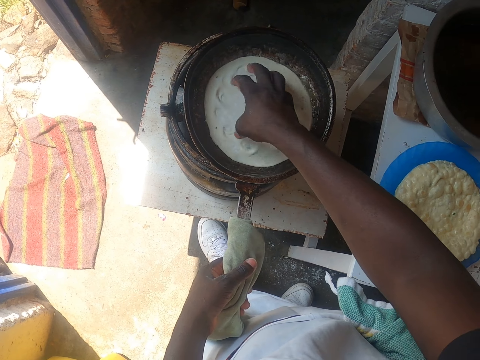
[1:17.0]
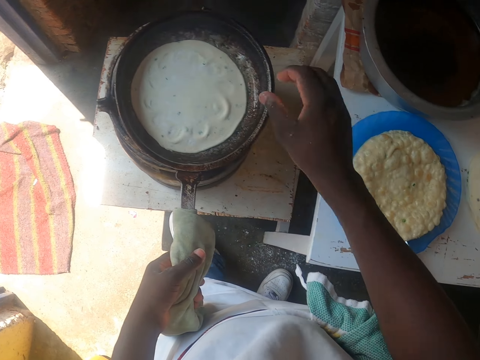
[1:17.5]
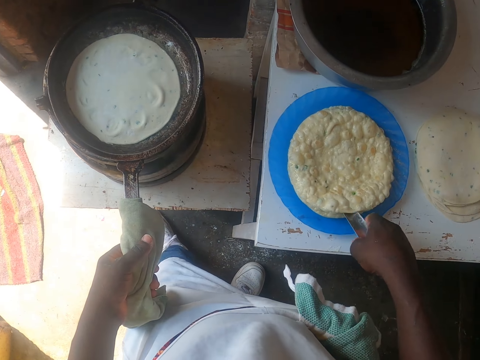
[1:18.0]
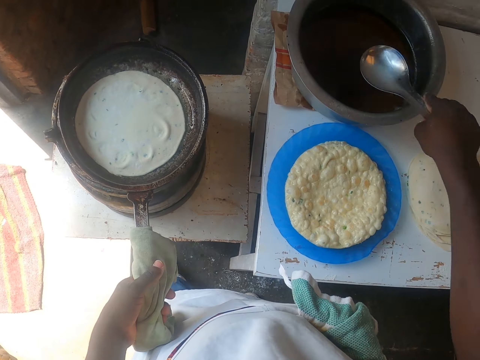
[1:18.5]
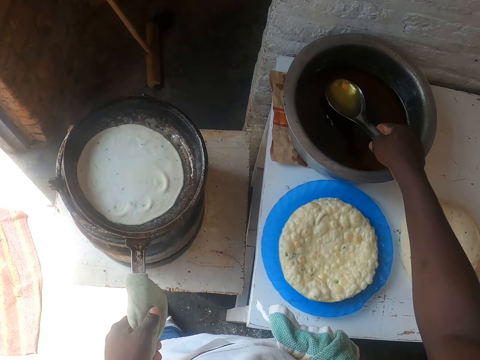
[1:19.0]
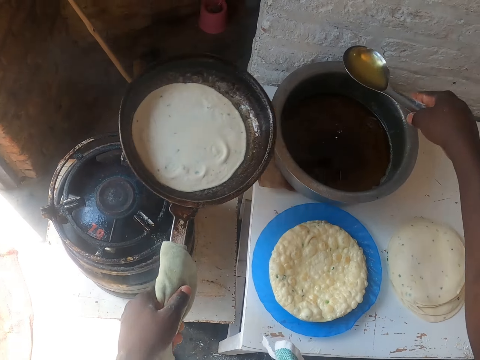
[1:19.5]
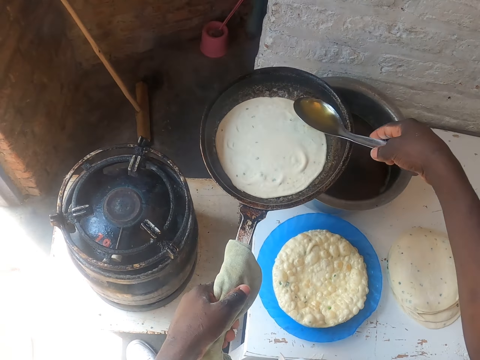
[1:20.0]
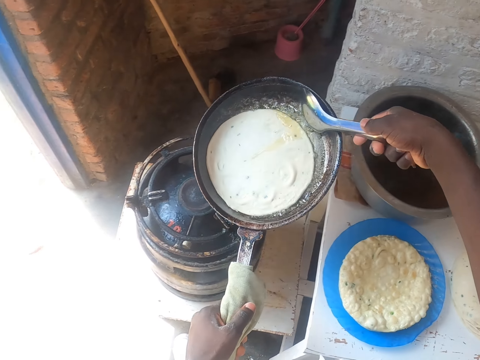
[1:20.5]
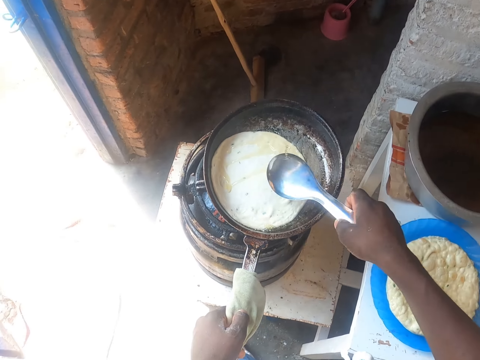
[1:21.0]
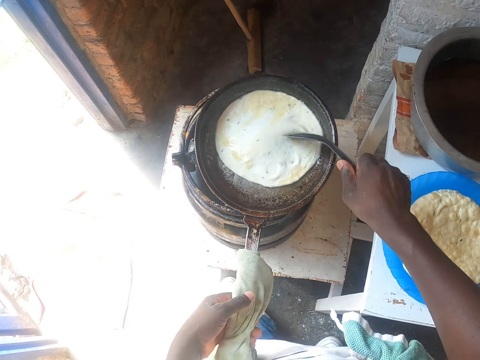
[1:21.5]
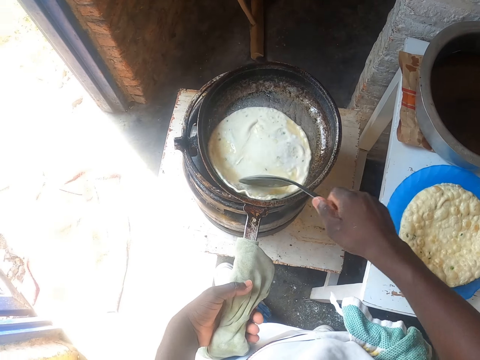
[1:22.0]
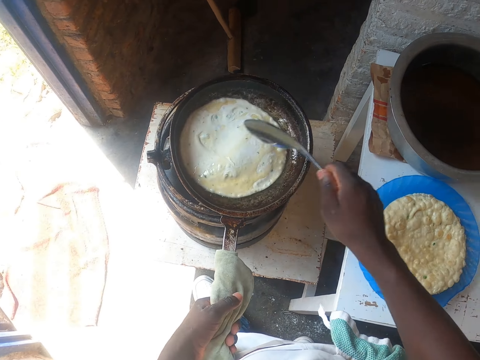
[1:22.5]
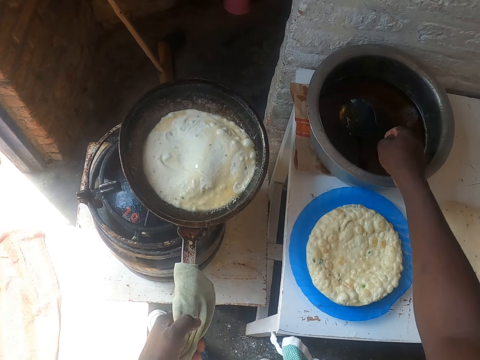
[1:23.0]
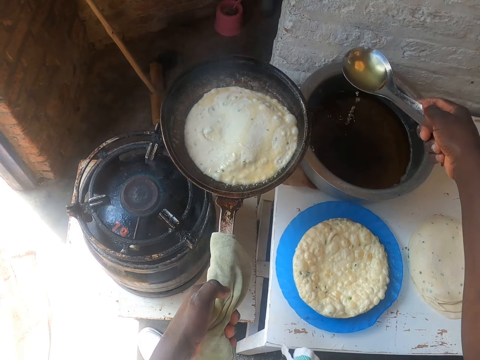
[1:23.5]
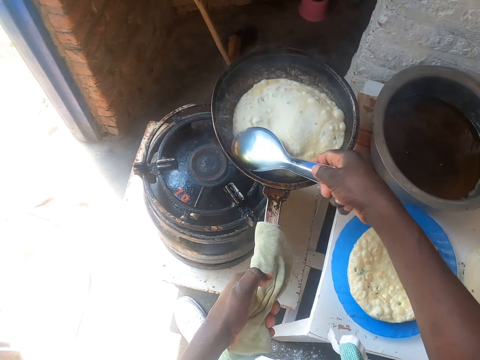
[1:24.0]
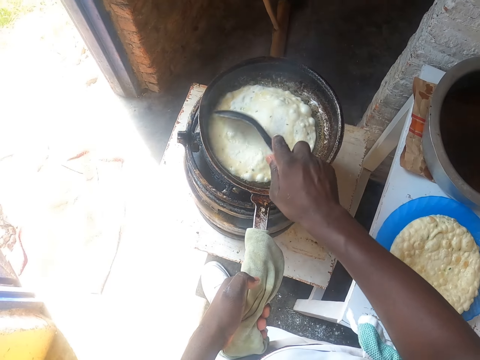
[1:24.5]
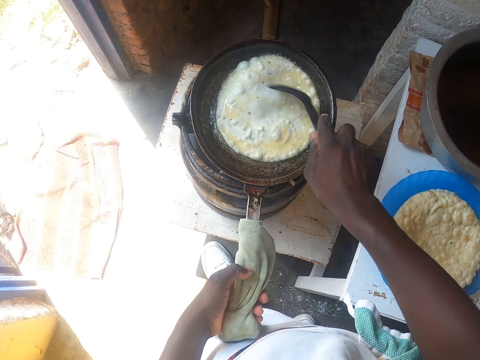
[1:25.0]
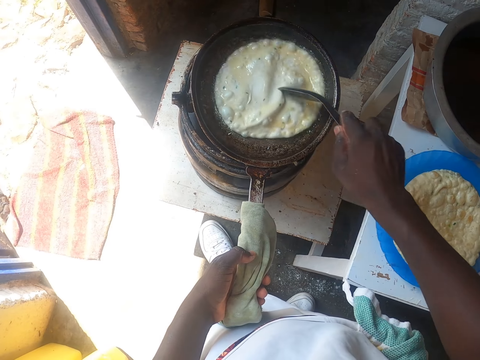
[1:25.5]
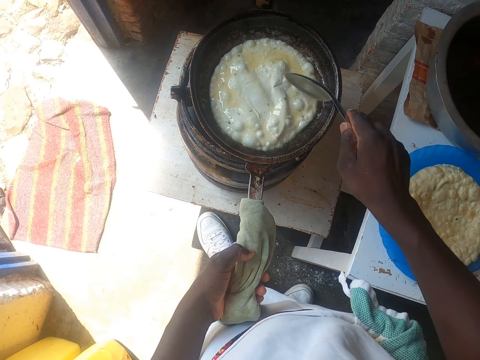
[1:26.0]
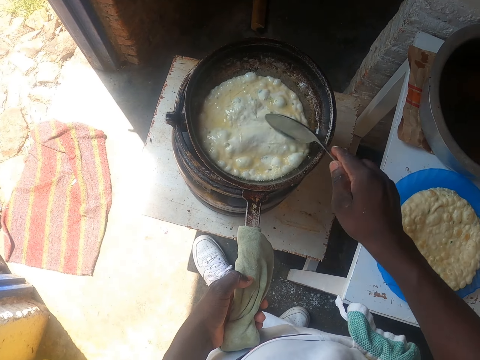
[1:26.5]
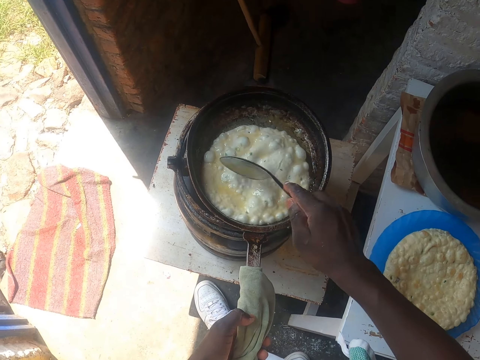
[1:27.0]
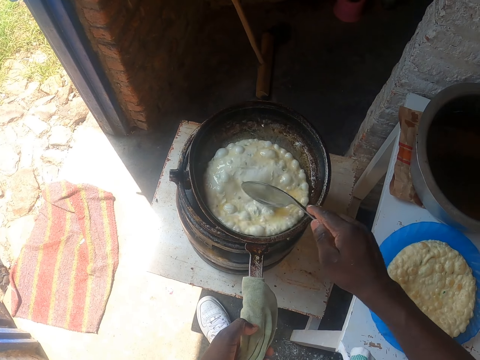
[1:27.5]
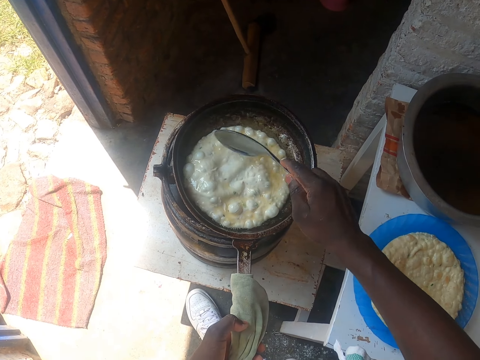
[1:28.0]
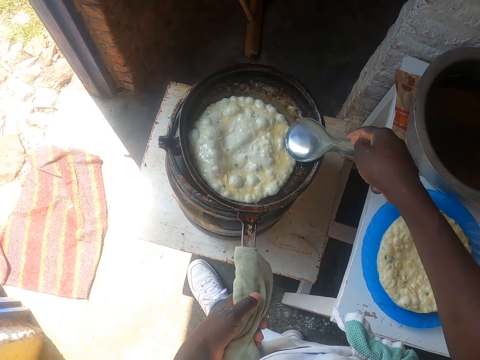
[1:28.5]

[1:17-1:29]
The camera wearer picks up a spoon. They scoop cooking oil with the spoon. They put the oil on the tortilla or bread. They scoop cooking oil with the spoon. They put the oil on the tortilla. They fry the bread.

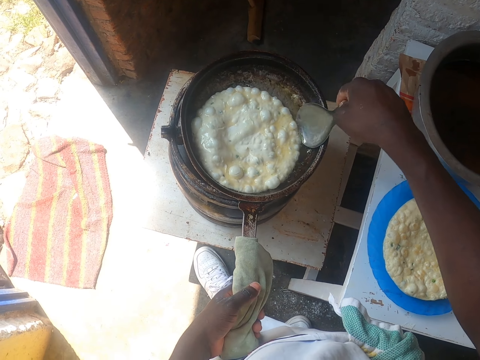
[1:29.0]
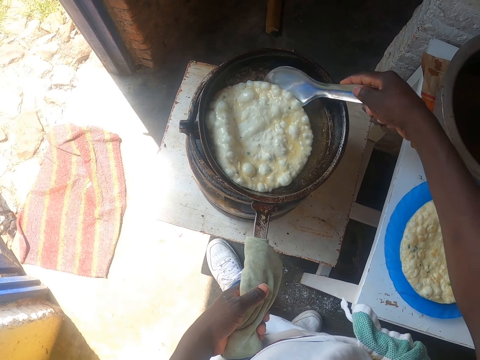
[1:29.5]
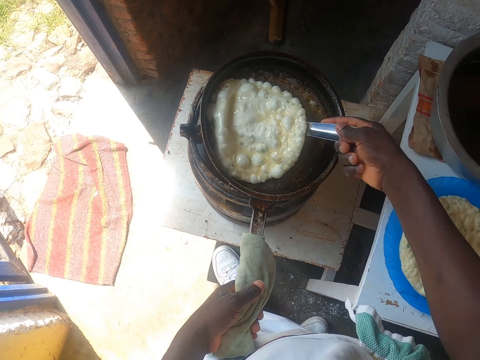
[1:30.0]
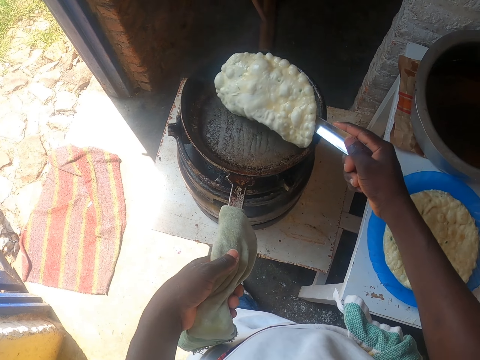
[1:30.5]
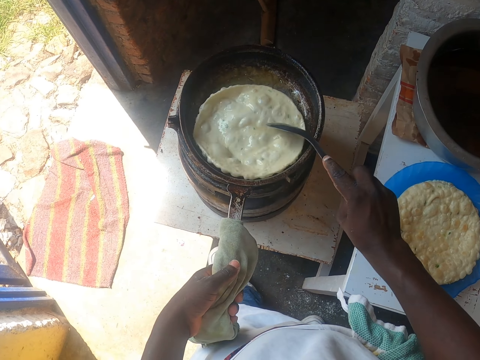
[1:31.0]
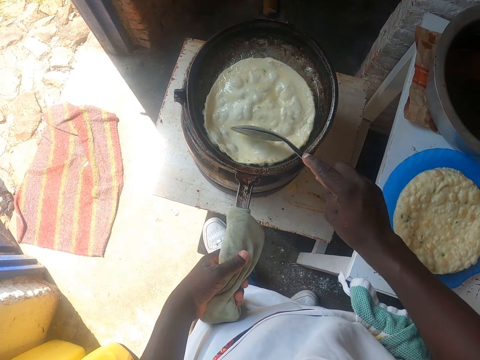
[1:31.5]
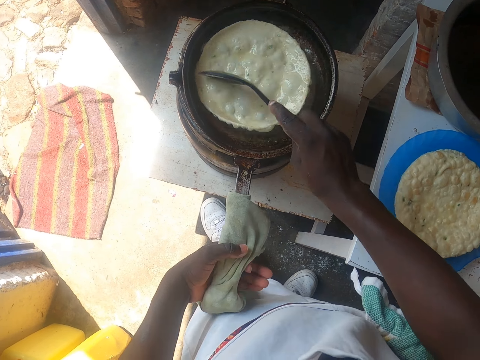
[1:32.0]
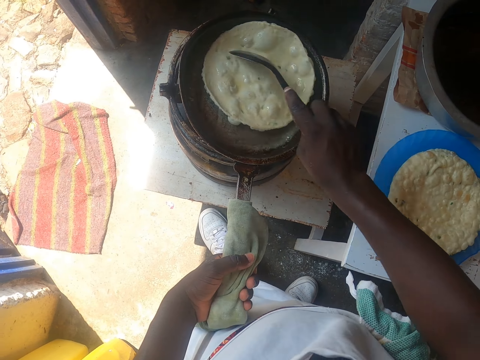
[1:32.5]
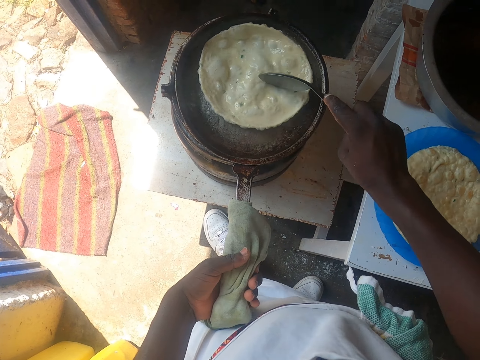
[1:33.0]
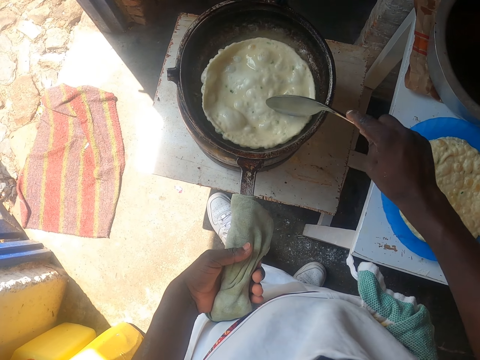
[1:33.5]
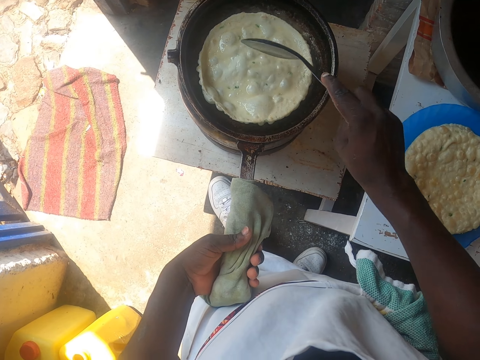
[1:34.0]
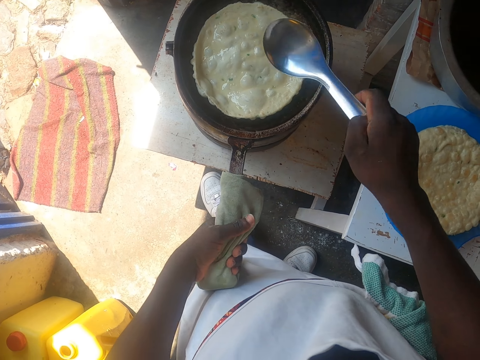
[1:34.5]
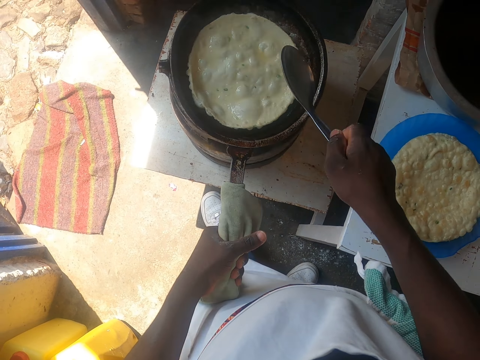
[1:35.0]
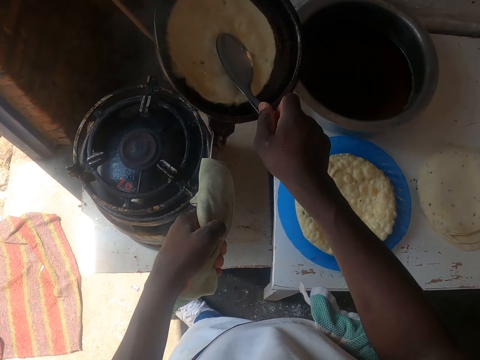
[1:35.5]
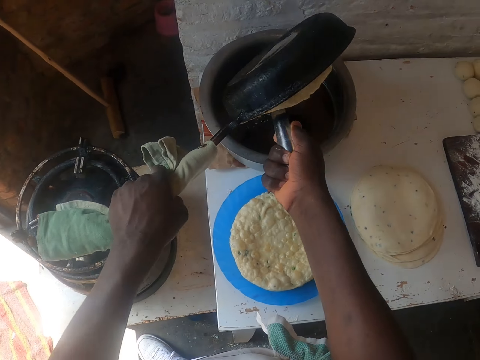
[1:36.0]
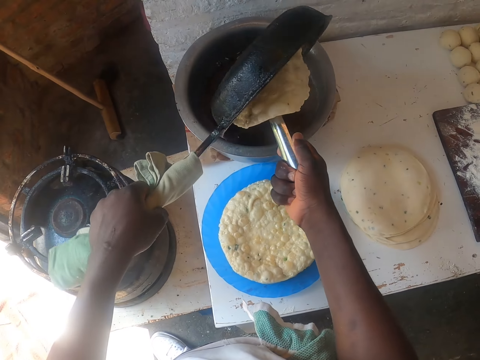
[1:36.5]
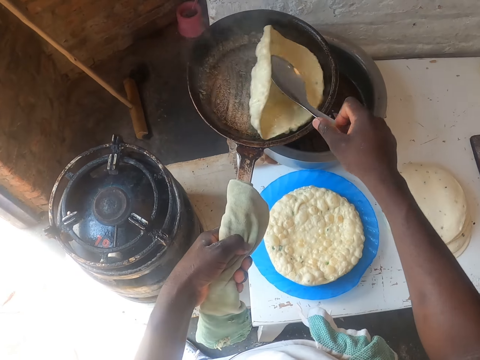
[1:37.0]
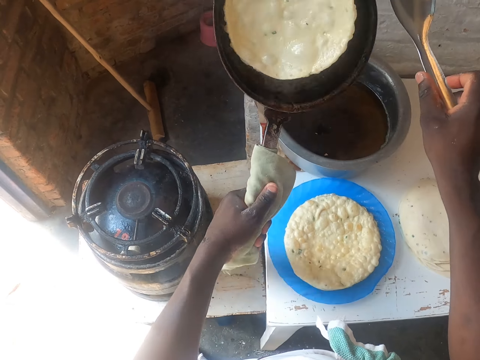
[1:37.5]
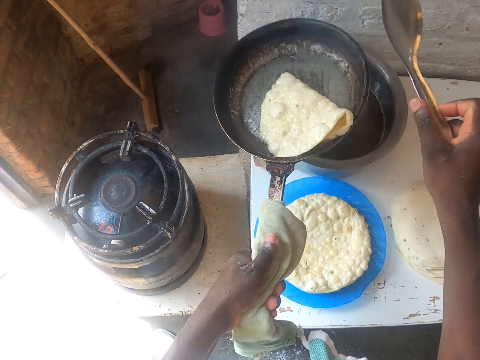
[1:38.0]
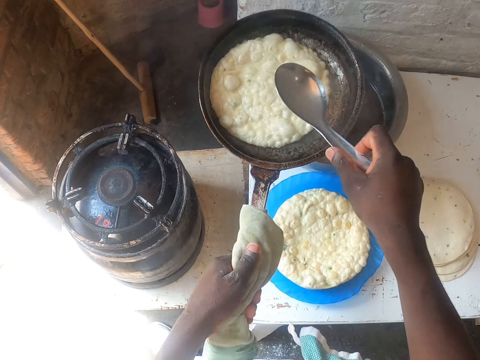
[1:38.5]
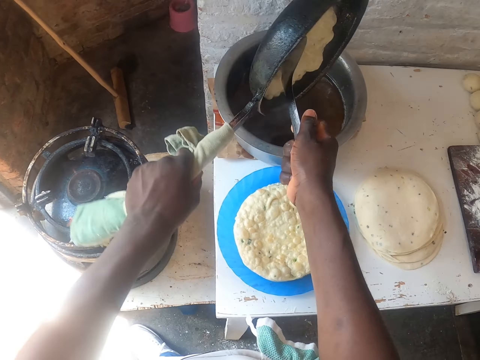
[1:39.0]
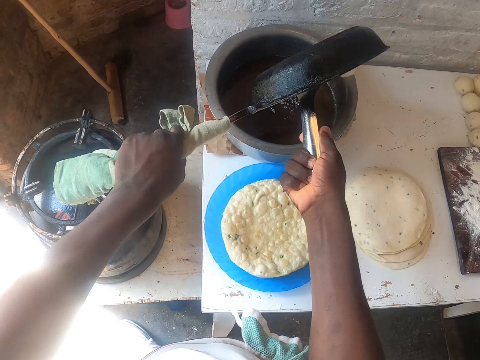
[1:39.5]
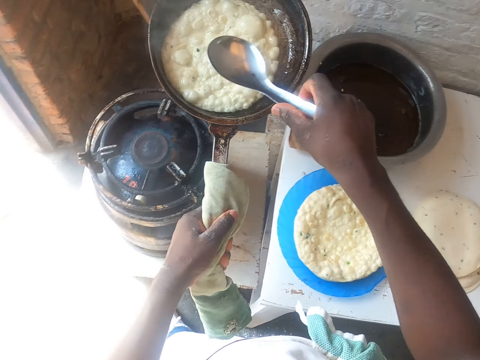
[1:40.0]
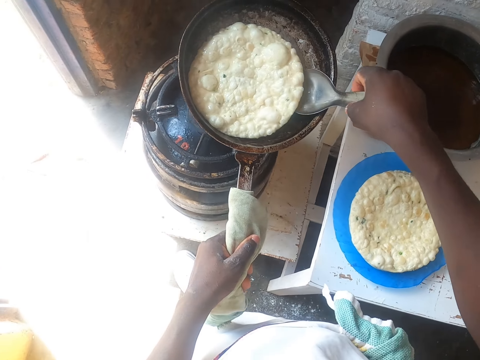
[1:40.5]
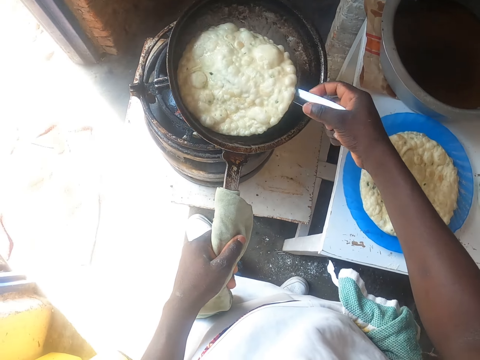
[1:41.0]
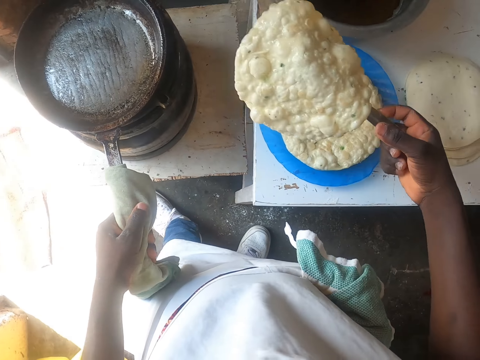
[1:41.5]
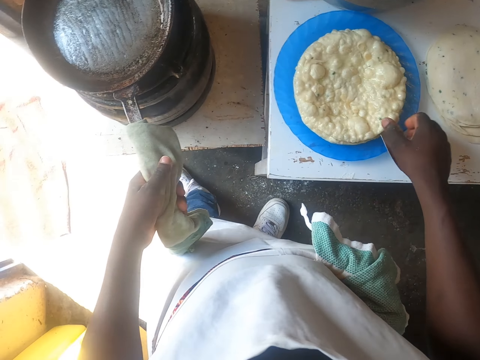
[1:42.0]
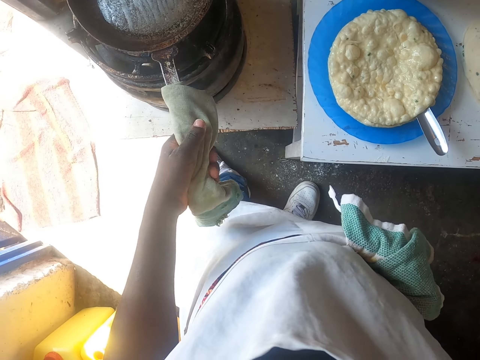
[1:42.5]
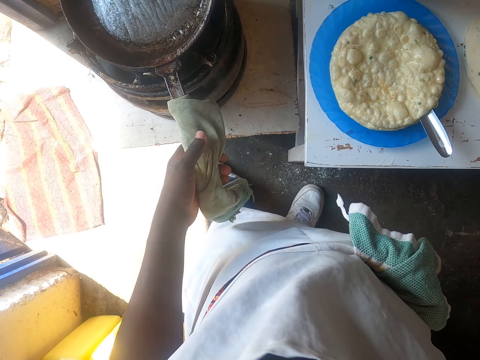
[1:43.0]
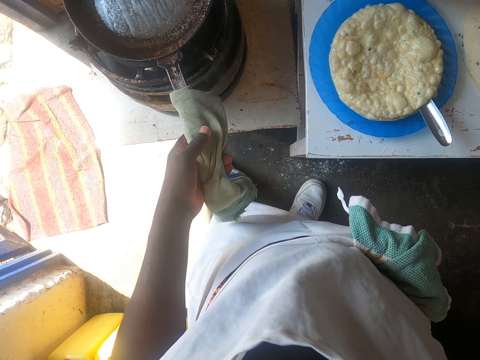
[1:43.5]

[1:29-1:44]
The camera wearer turns the tortilla or bread with a spoon on the pan. They fry the bread. They pour the remaining oil from the pan into the cooking pot. They put the tortilla on a plate.
